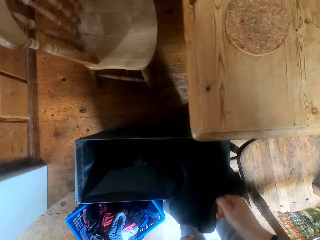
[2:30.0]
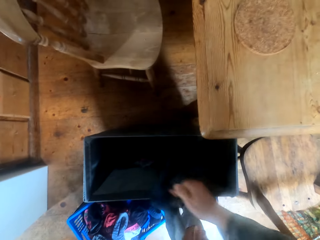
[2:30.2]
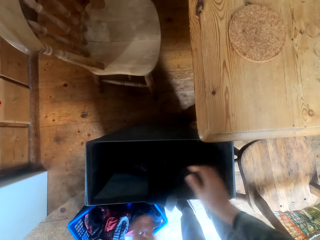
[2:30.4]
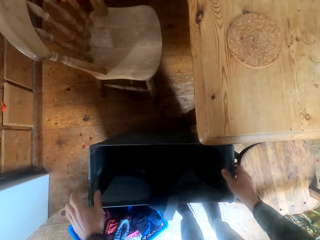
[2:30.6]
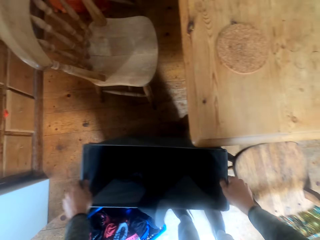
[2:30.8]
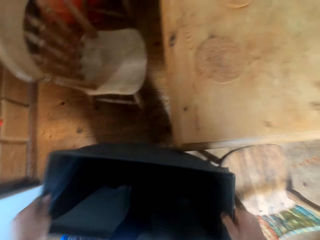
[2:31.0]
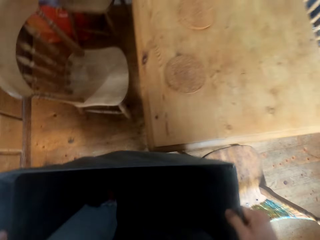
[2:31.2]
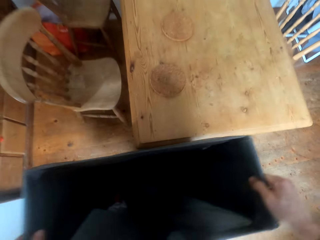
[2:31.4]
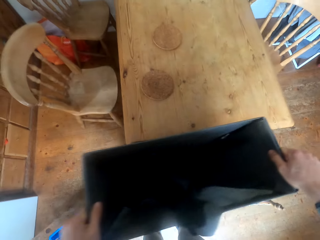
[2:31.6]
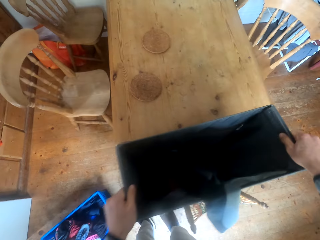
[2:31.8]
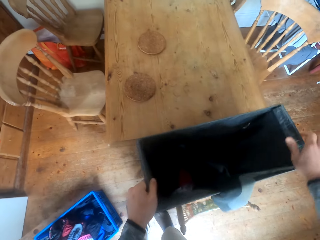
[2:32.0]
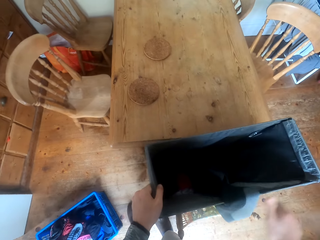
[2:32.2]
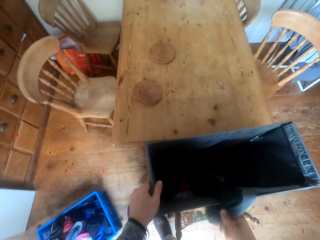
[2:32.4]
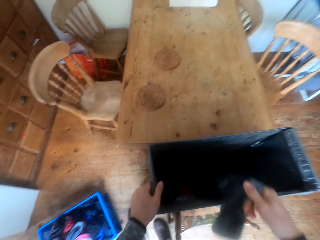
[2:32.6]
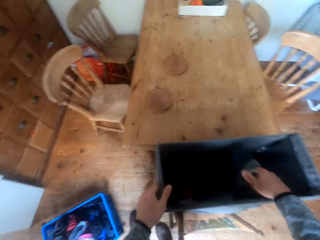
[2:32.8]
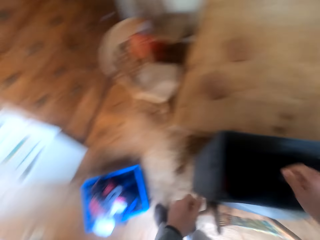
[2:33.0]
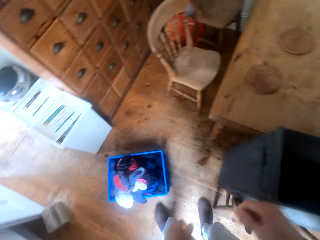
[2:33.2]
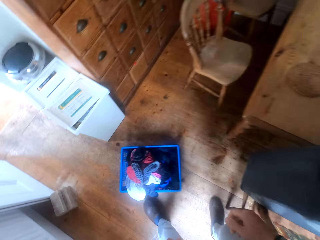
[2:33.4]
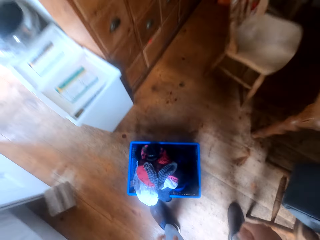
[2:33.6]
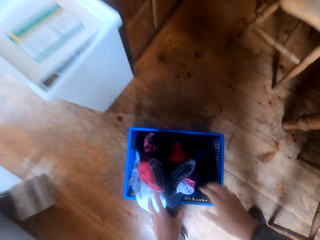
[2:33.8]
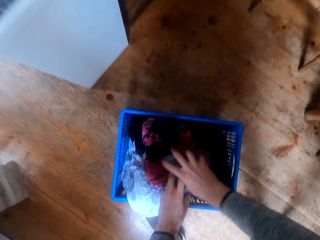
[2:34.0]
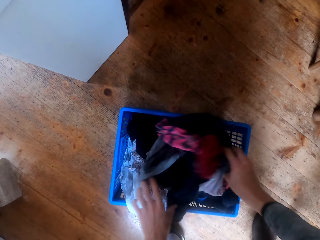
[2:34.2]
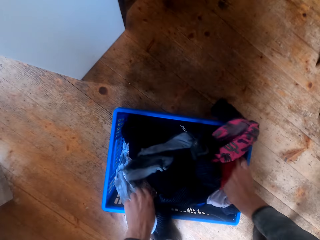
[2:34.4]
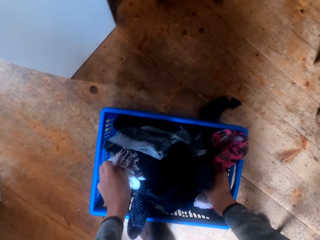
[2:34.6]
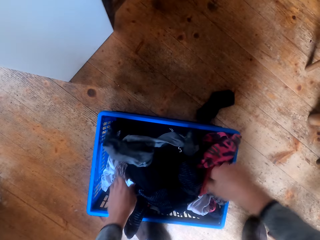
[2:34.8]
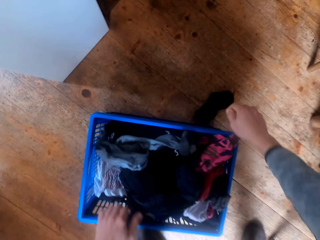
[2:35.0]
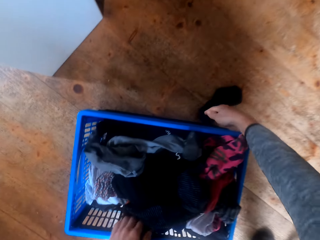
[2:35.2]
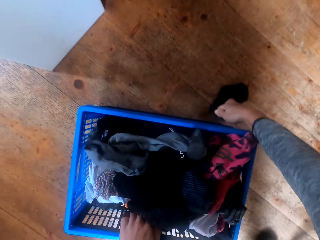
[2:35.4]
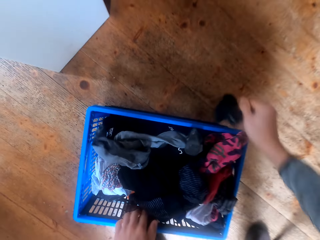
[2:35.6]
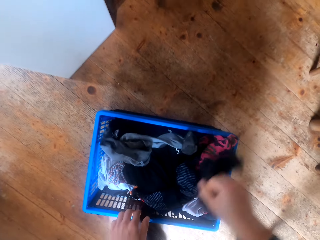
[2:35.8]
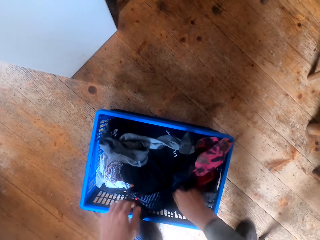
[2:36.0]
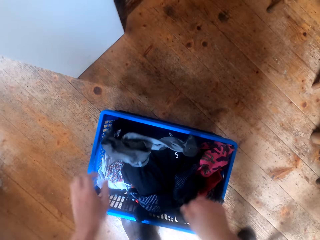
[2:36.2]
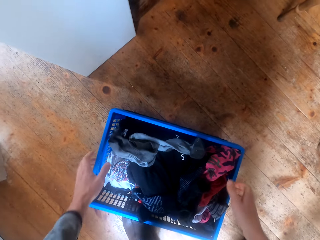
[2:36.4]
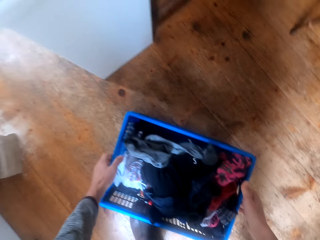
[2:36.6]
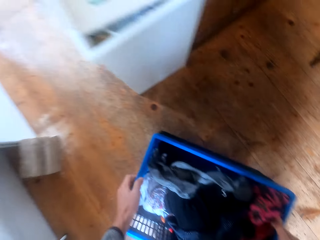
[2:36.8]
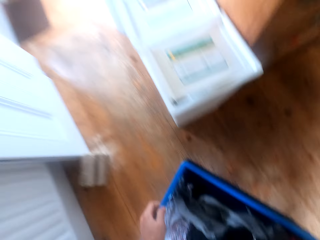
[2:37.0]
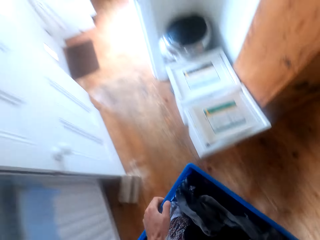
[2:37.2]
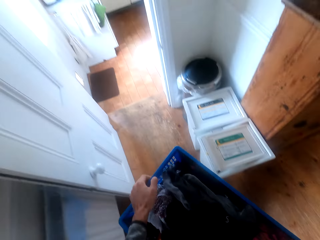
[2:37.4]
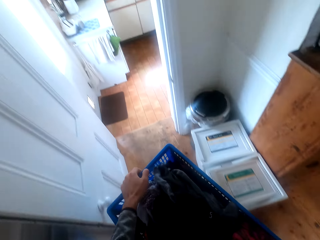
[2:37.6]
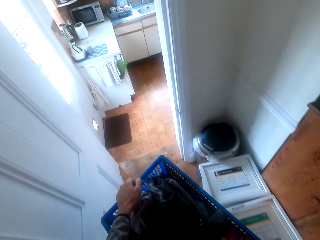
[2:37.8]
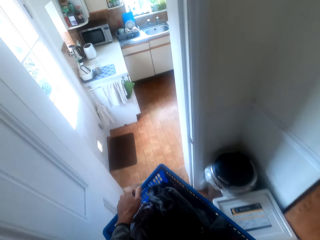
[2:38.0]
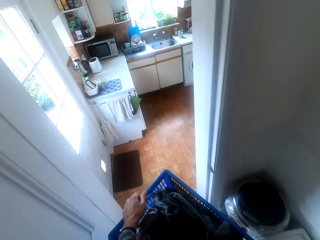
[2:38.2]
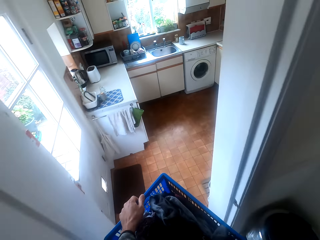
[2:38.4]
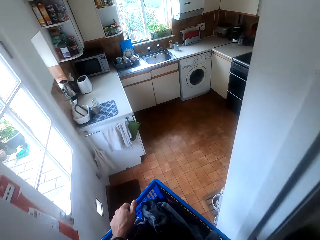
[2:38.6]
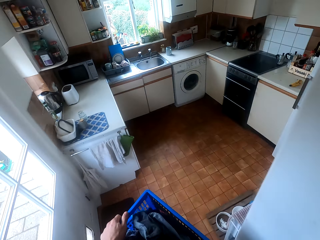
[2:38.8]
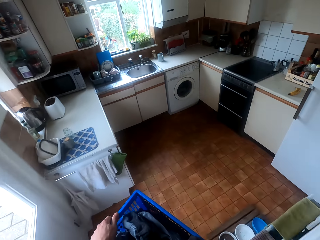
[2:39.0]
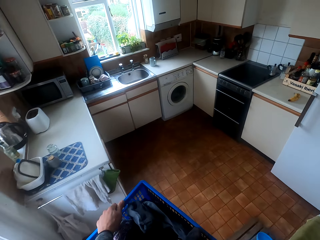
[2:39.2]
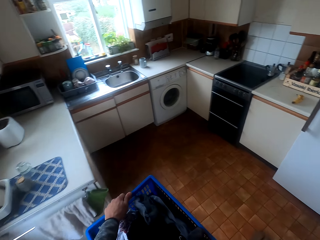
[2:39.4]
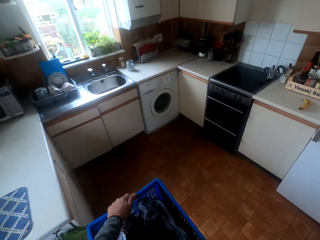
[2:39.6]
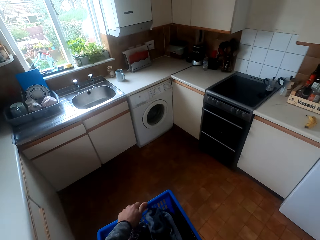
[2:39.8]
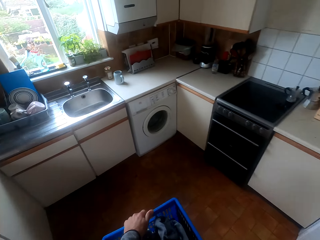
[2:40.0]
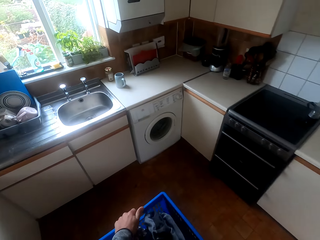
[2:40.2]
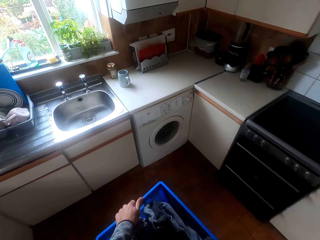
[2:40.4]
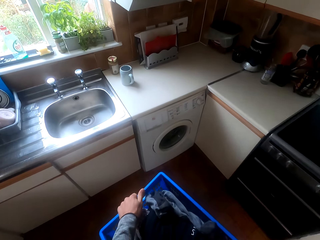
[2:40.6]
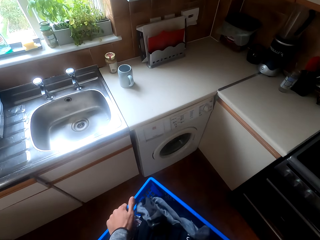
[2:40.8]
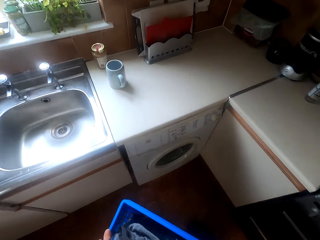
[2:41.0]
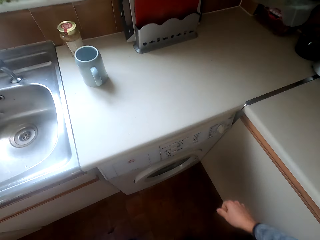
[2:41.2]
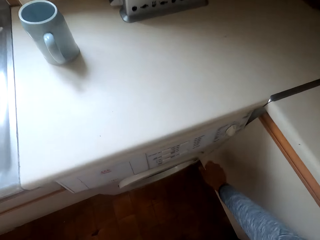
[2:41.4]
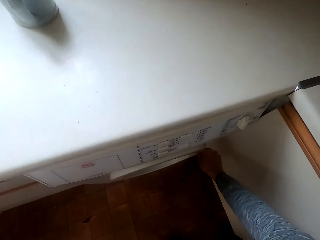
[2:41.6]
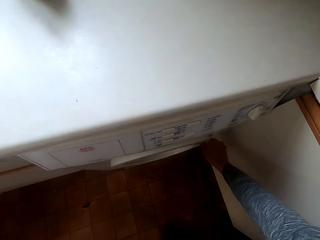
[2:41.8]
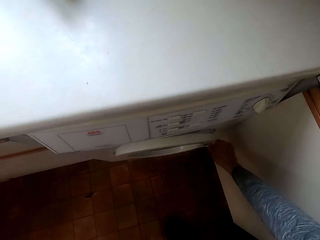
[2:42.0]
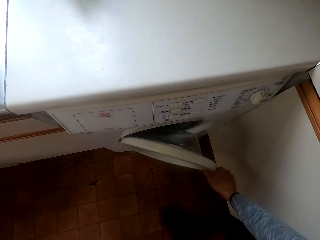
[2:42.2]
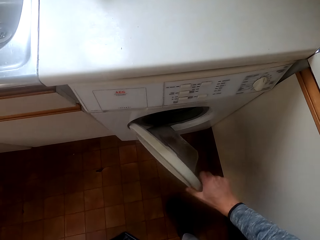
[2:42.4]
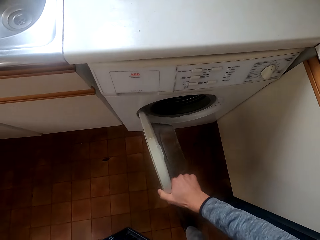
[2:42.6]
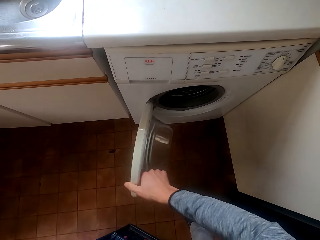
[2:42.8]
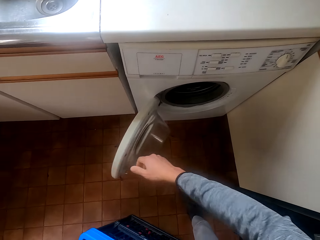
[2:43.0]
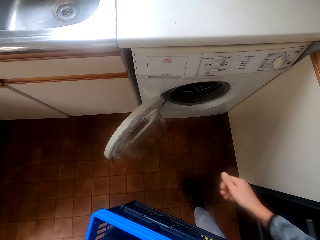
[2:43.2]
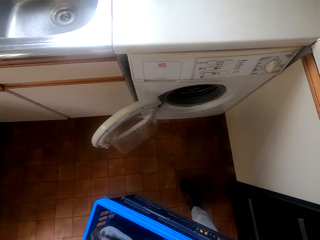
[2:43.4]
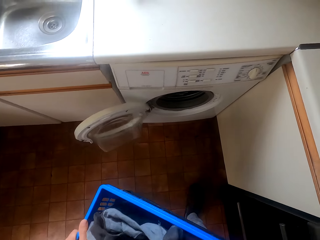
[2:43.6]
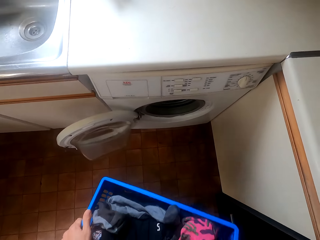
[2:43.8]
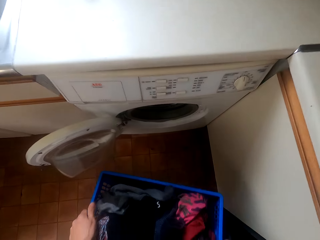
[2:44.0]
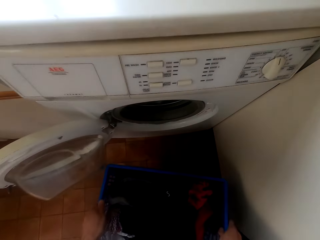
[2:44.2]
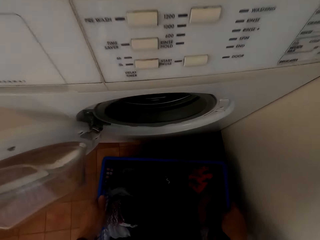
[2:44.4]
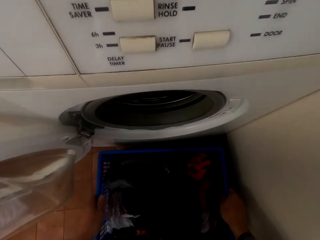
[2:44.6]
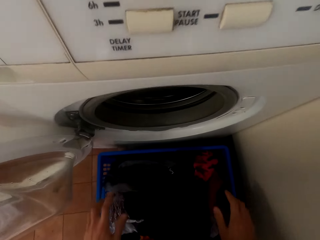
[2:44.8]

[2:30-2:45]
The camera wearer puts the laundry bucket on the table. They pick up the blue laundry bucket from the floor. They carry the laundry crate. They walk around the house. They open the washing machine.

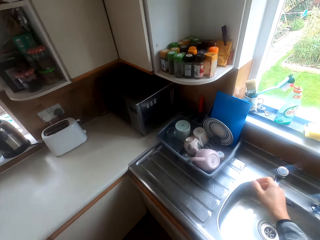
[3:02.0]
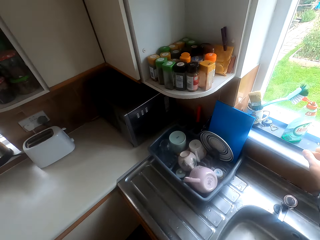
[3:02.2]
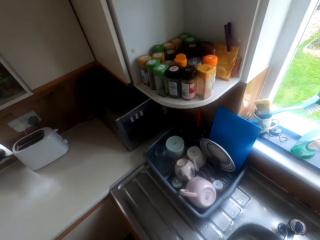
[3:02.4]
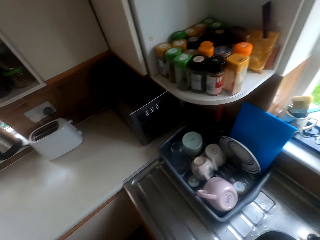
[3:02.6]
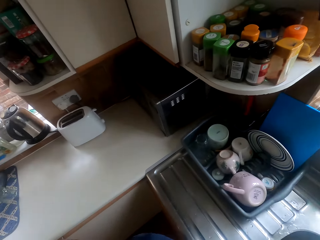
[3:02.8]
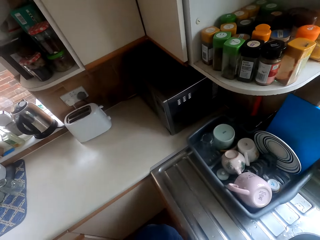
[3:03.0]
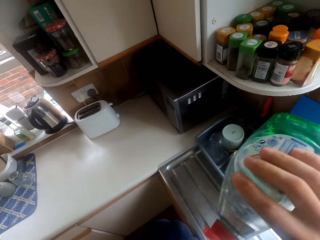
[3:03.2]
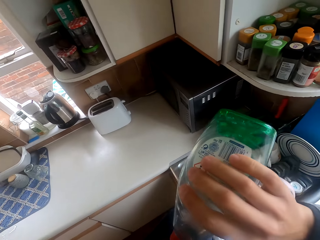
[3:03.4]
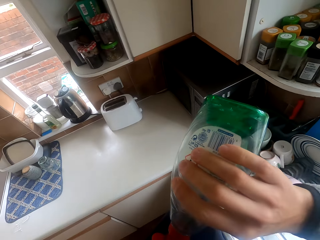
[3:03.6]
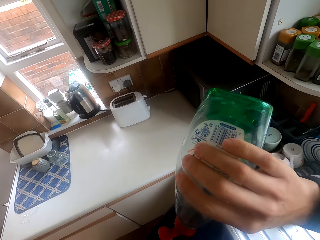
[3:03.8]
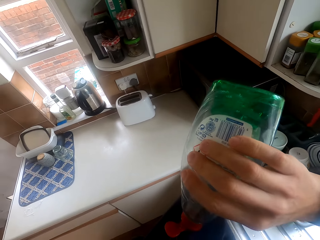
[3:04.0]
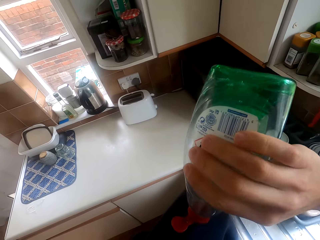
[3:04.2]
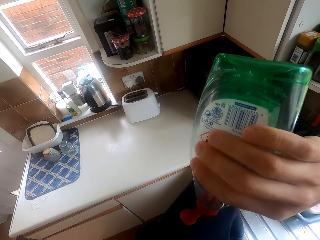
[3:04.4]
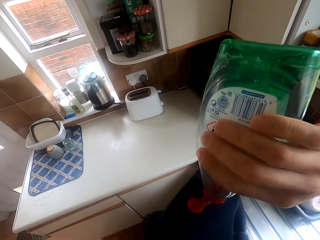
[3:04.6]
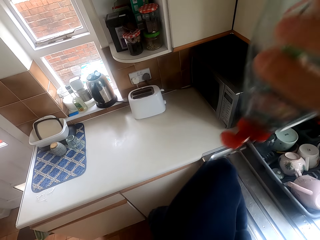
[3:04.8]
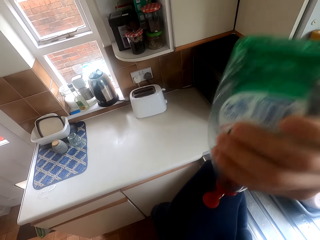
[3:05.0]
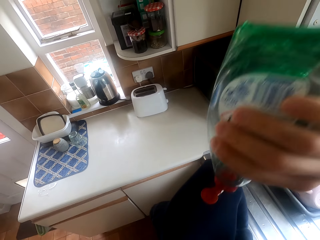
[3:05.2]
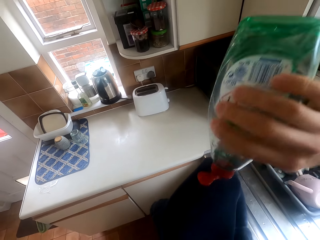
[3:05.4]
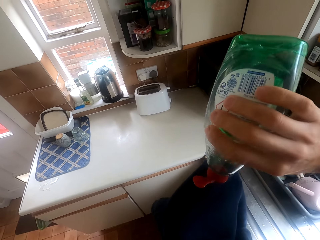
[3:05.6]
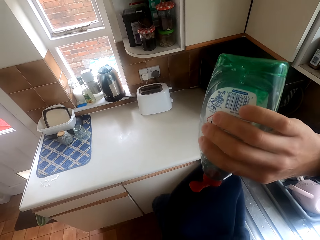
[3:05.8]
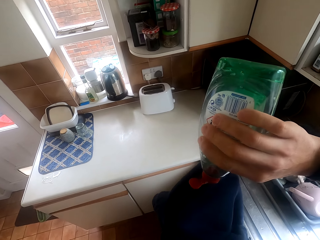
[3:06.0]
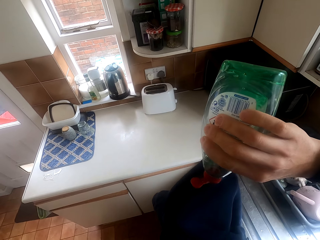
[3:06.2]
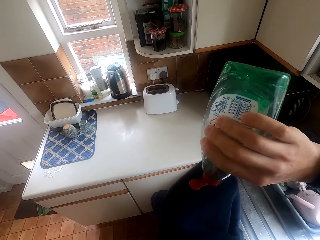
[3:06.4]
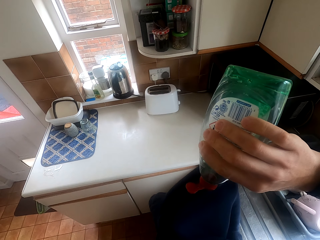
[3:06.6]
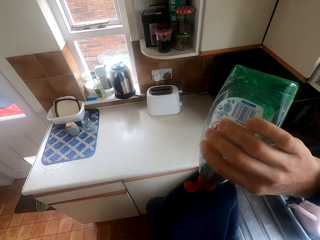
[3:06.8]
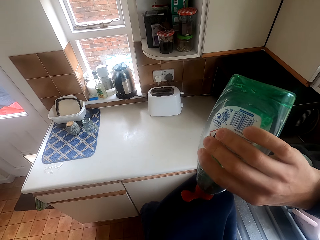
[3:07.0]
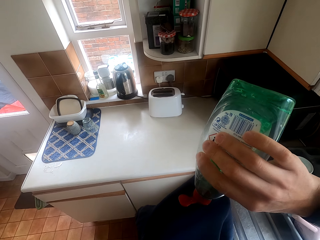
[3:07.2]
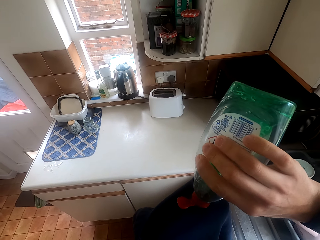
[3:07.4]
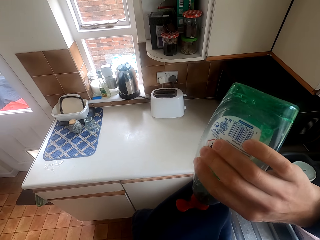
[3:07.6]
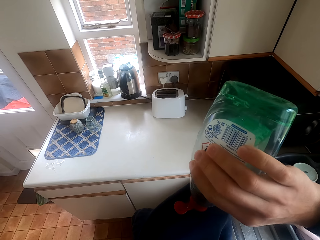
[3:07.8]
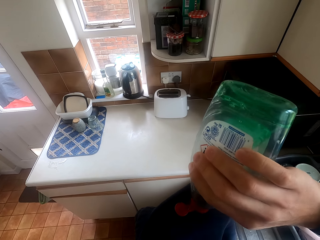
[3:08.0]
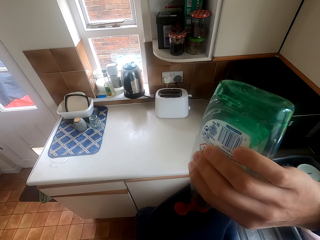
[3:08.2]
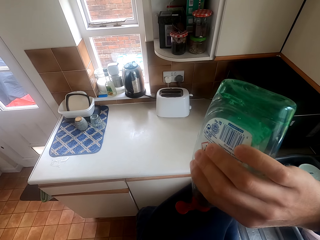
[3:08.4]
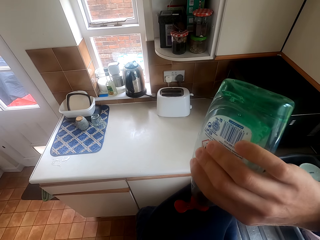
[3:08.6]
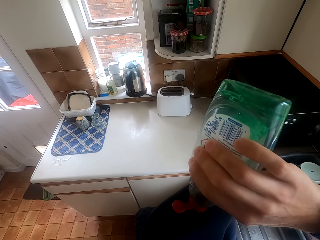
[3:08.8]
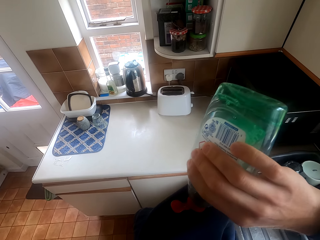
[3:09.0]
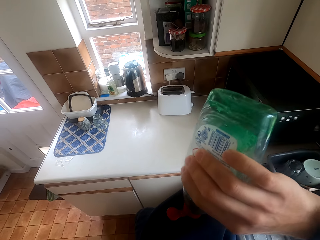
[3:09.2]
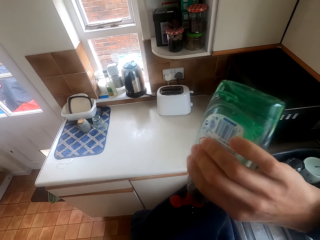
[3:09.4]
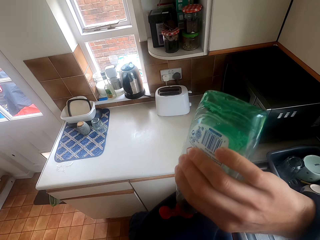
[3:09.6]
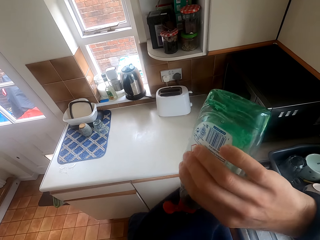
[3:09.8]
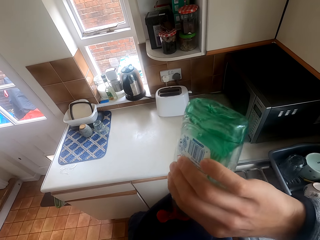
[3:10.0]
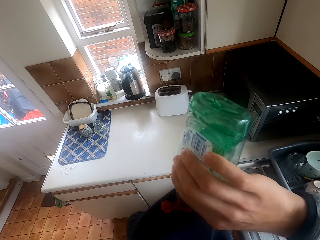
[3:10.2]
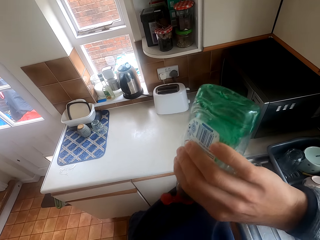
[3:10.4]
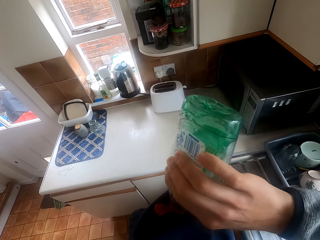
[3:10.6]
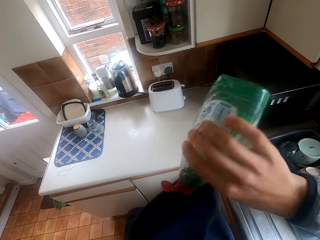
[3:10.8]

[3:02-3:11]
The camera wearer grabs a soap detergent from the table. They pour the soap detergent on the cloth.
